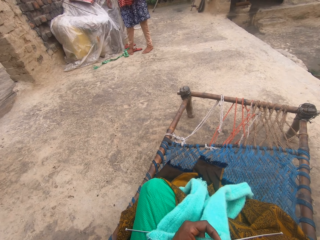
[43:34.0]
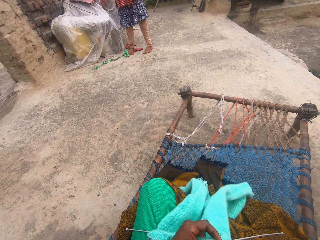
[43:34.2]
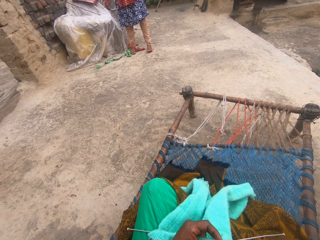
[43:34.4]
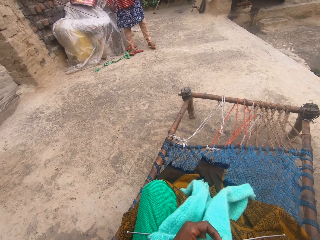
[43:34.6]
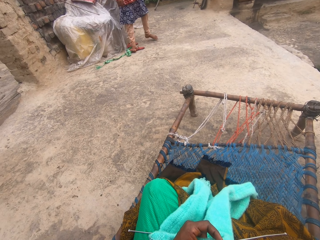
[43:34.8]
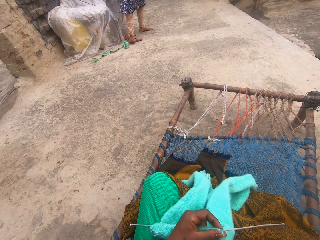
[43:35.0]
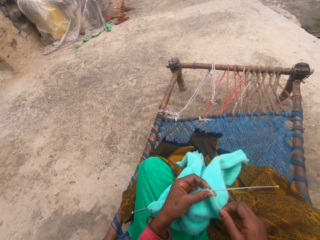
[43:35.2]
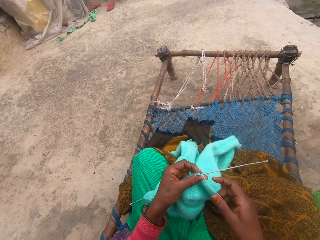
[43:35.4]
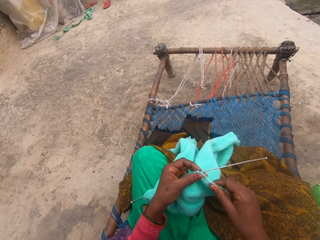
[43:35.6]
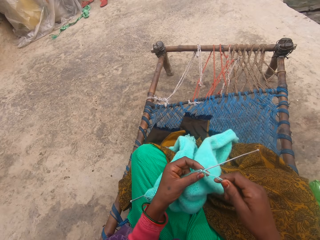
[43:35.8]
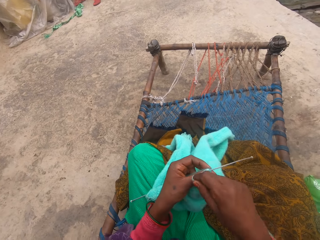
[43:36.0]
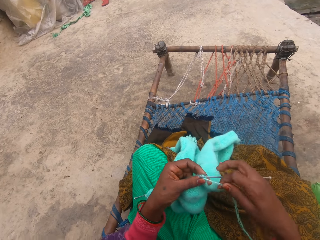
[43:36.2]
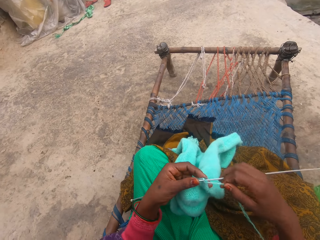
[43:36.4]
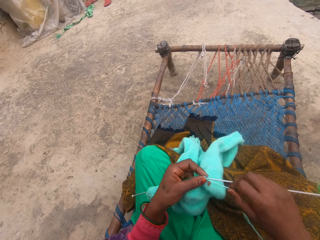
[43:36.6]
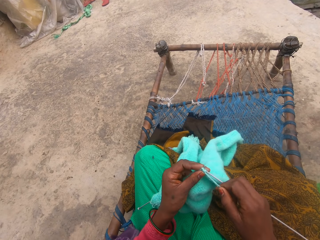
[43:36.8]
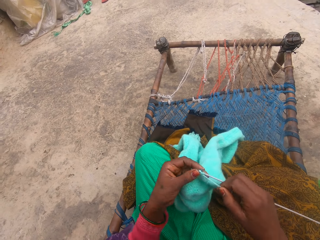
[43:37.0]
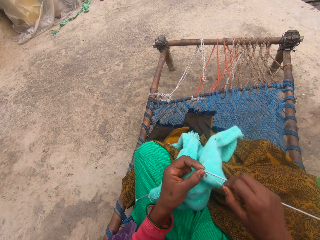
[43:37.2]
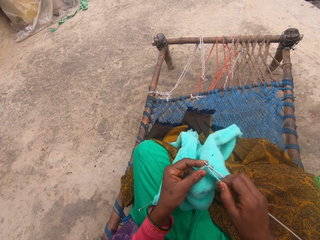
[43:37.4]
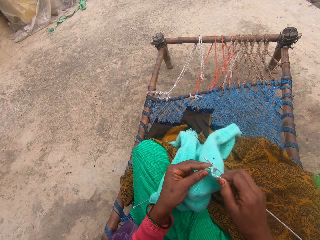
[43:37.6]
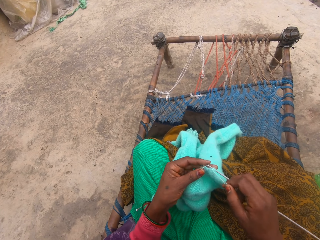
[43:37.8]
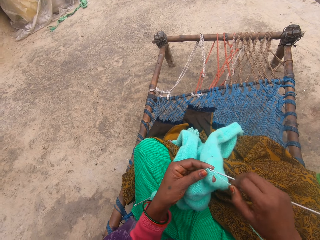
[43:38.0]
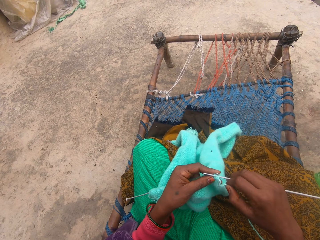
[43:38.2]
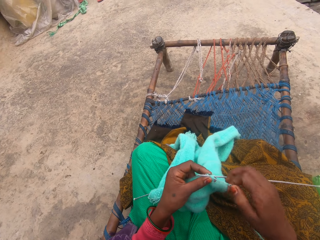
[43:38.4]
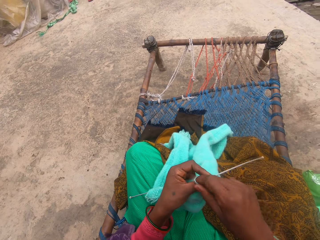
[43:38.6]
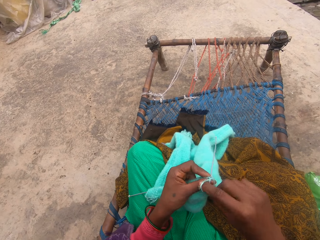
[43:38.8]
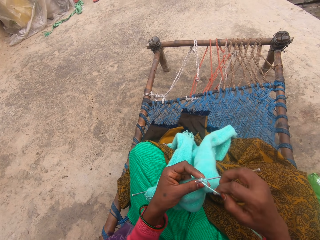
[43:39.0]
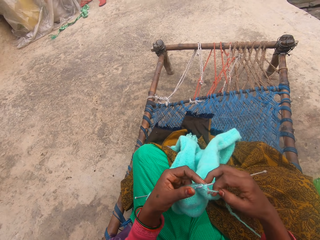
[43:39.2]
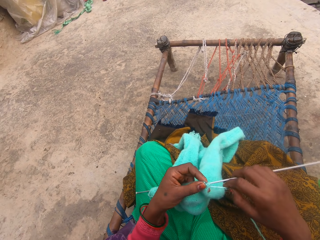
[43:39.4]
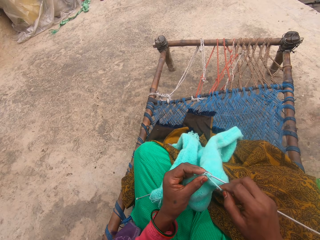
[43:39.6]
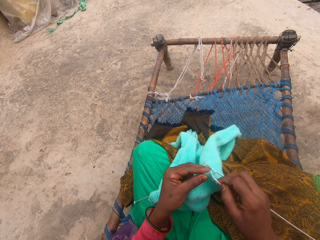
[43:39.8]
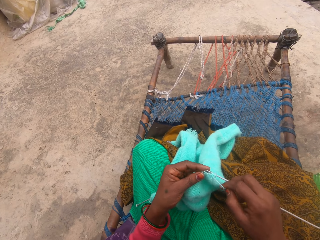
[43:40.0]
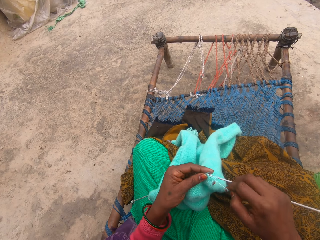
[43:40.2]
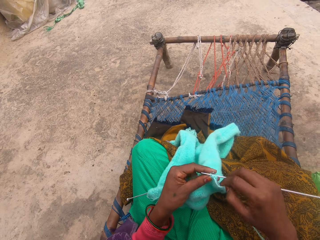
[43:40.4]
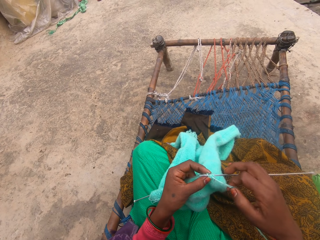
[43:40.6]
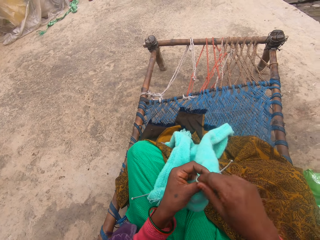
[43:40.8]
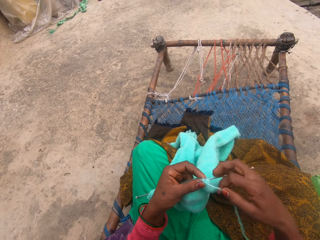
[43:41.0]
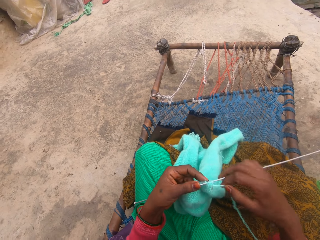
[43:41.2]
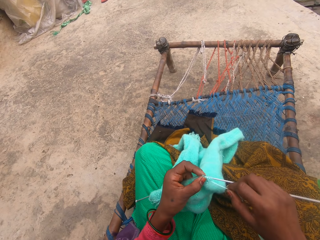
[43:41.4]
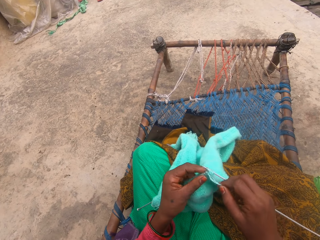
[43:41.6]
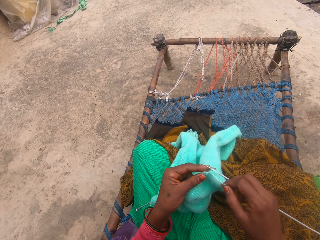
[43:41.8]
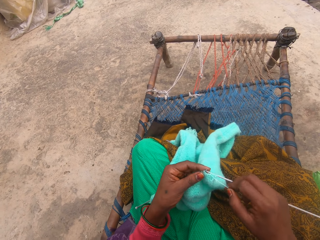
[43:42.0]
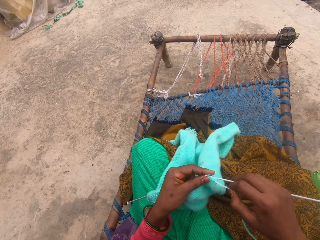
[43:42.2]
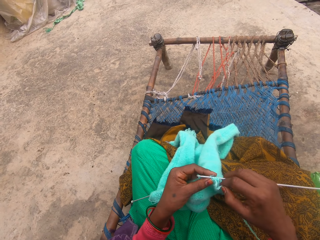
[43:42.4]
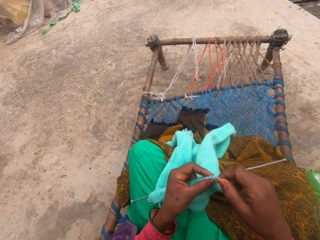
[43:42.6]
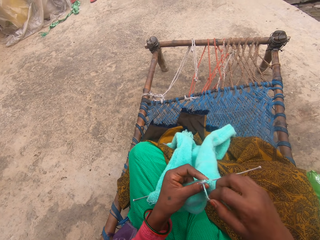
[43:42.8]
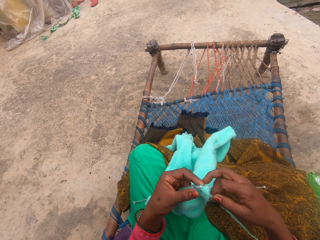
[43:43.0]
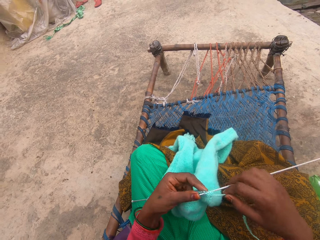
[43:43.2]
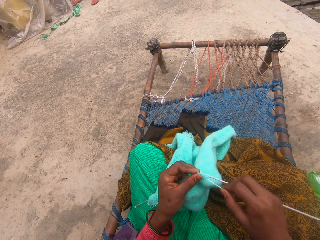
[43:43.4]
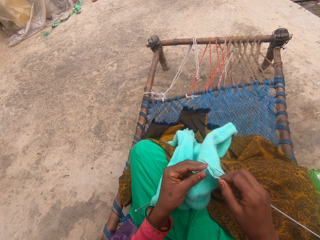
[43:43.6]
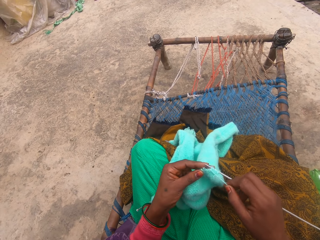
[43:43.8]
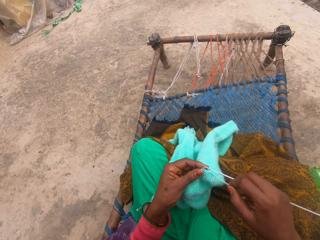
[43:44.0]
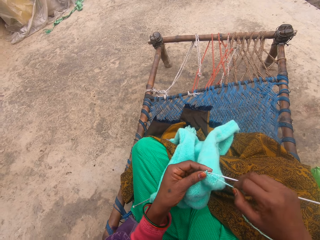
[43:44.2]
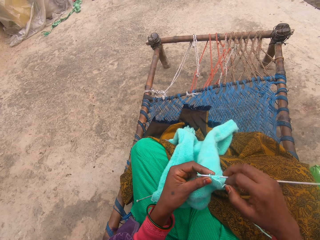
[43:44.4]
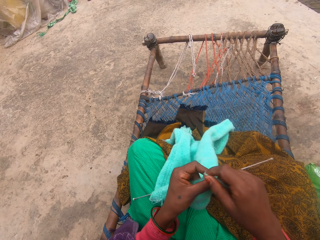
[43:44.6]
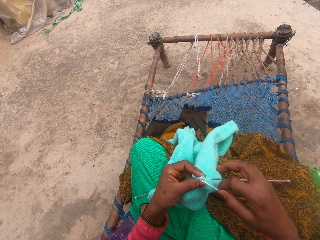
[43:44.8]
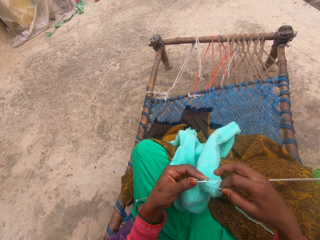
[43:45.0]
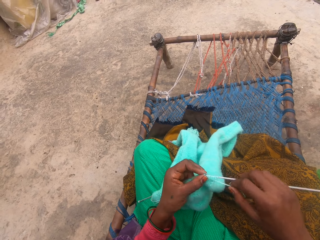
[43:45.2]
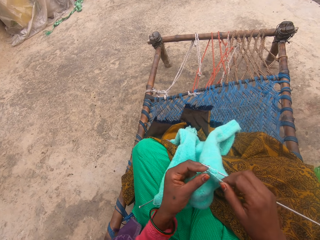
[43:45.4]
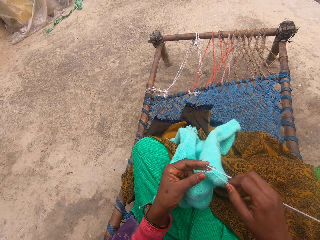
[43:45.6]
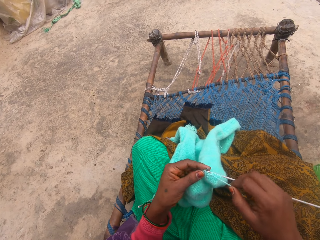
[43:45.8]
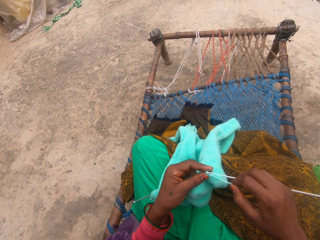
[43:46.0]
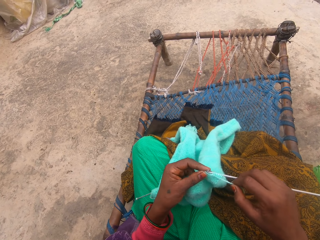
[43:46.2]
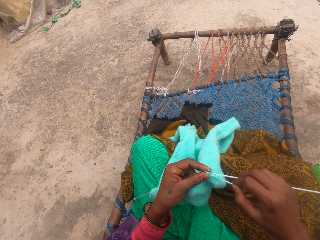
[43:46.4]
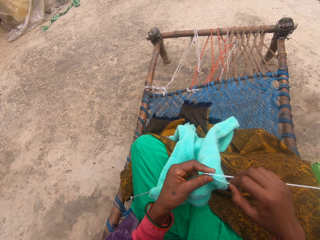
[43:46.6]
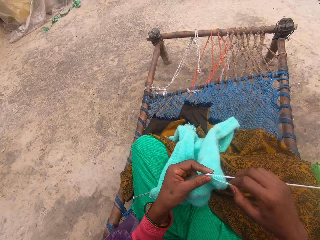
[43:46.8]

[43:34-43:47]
The camera wearer knits the material. They add more yarn rope to the pin. They hold the thread.

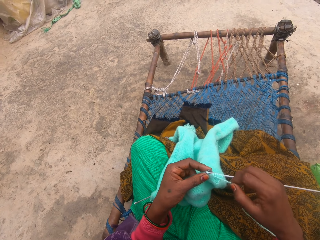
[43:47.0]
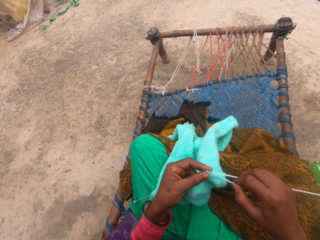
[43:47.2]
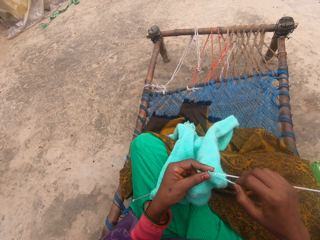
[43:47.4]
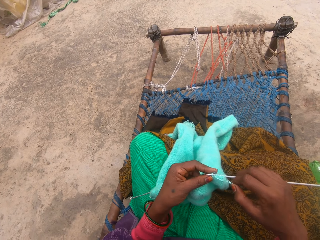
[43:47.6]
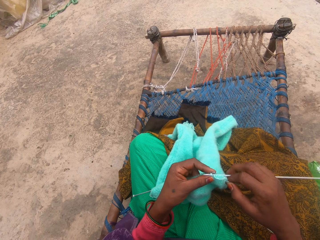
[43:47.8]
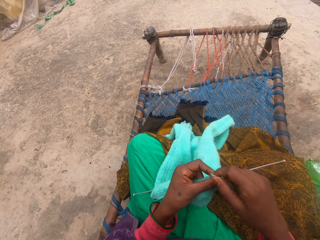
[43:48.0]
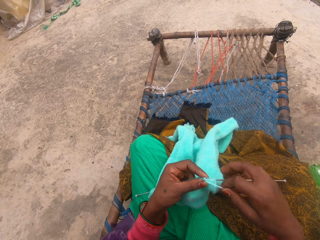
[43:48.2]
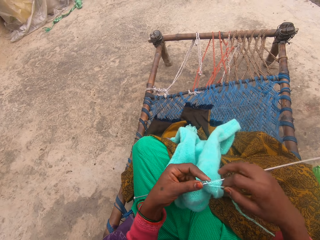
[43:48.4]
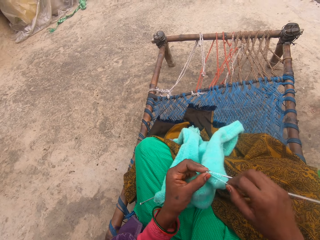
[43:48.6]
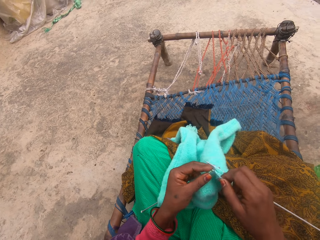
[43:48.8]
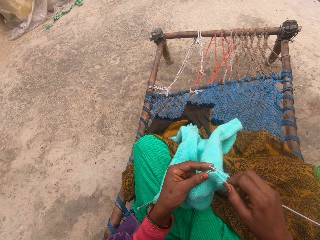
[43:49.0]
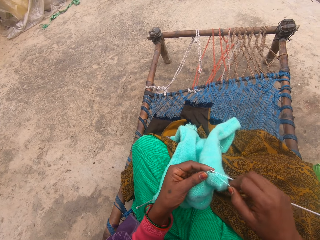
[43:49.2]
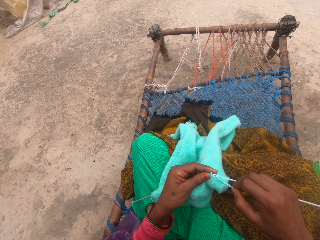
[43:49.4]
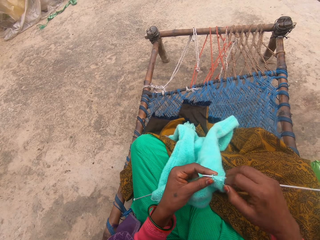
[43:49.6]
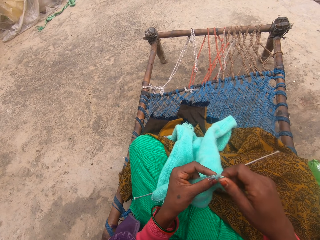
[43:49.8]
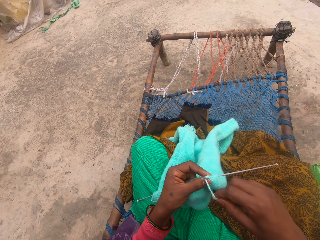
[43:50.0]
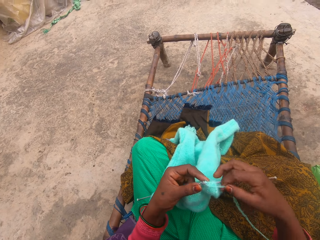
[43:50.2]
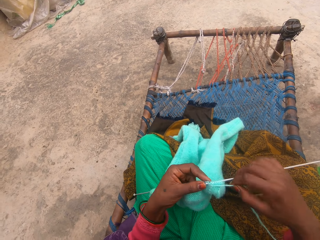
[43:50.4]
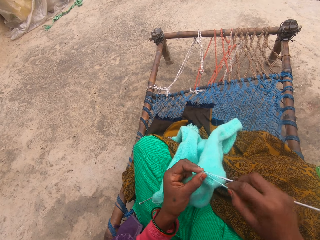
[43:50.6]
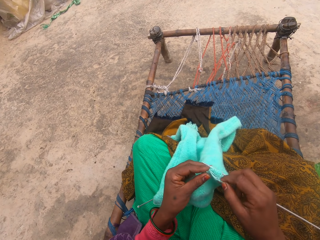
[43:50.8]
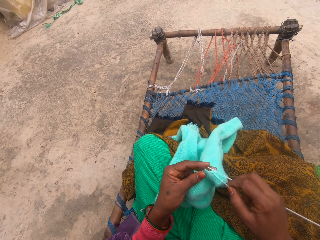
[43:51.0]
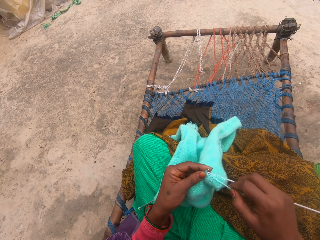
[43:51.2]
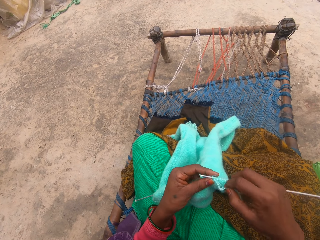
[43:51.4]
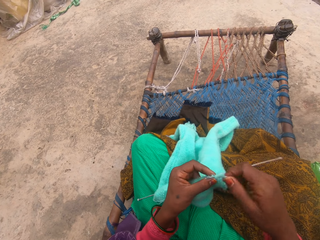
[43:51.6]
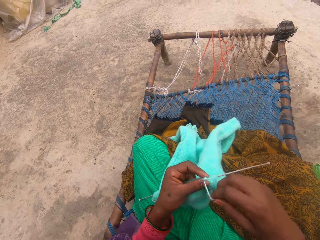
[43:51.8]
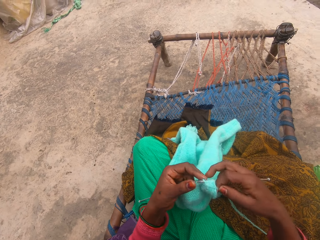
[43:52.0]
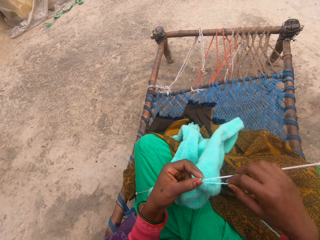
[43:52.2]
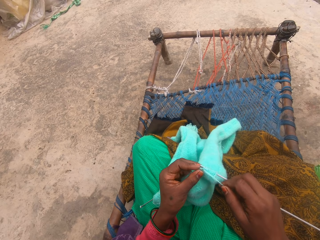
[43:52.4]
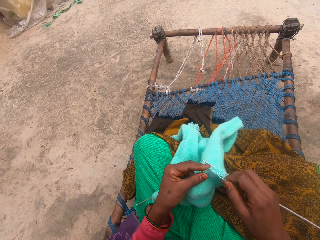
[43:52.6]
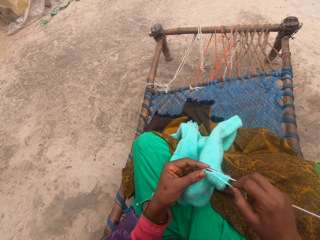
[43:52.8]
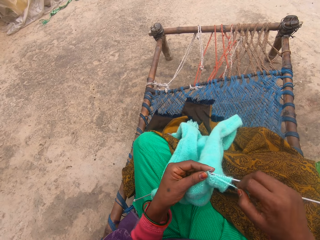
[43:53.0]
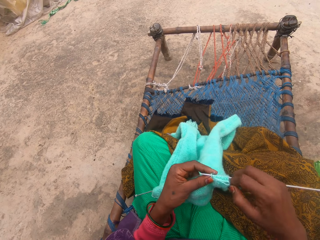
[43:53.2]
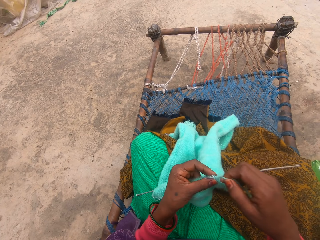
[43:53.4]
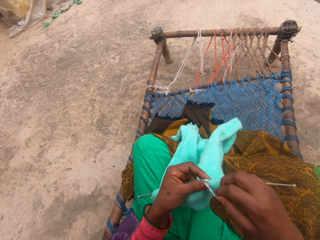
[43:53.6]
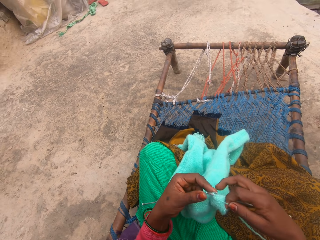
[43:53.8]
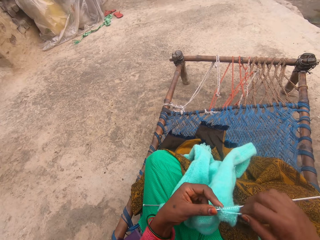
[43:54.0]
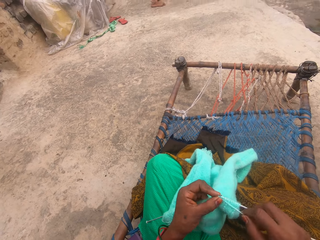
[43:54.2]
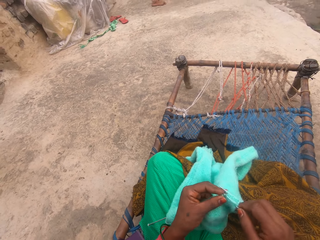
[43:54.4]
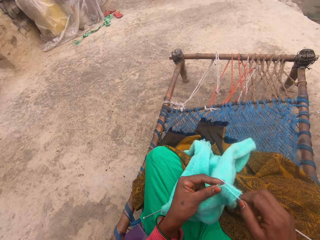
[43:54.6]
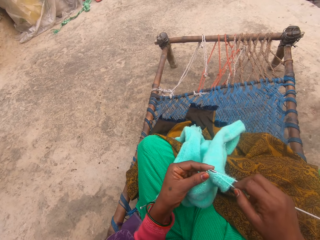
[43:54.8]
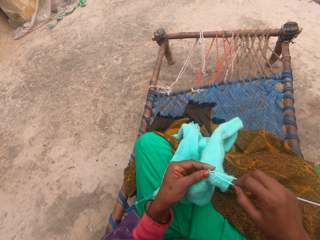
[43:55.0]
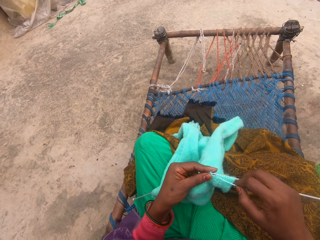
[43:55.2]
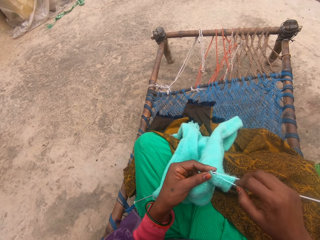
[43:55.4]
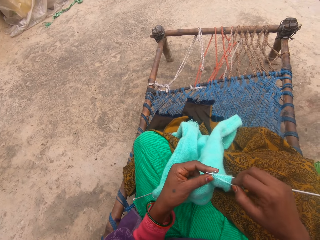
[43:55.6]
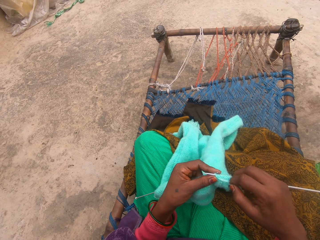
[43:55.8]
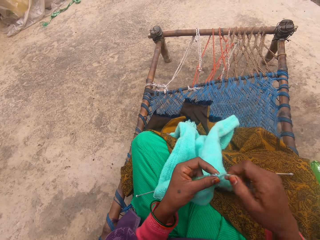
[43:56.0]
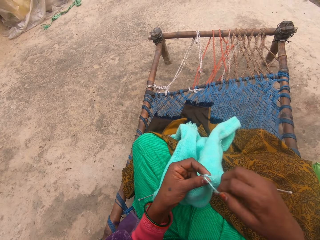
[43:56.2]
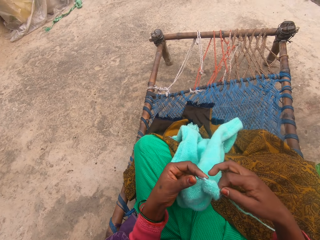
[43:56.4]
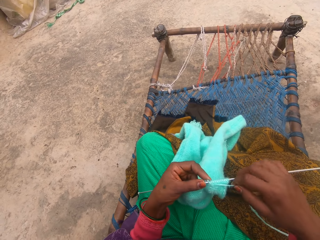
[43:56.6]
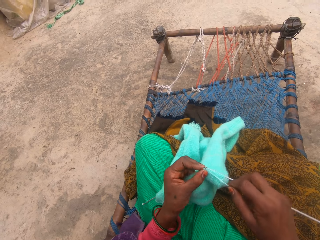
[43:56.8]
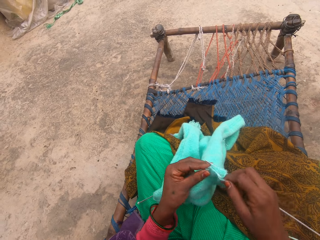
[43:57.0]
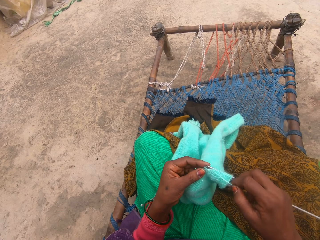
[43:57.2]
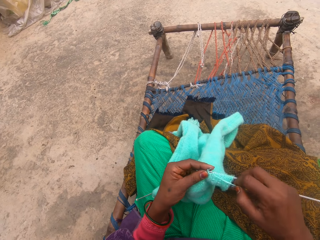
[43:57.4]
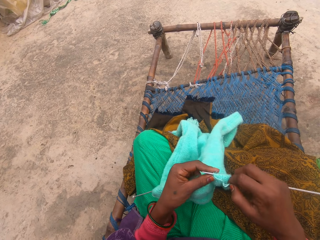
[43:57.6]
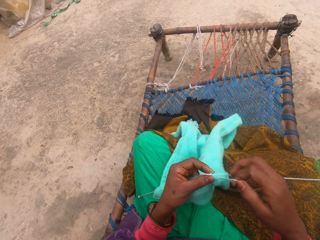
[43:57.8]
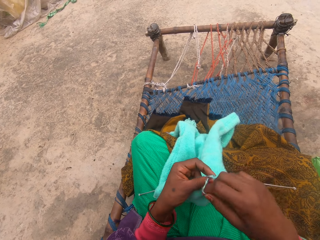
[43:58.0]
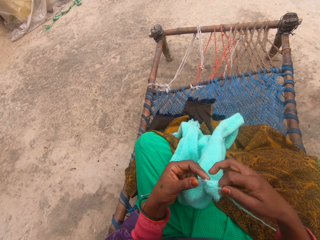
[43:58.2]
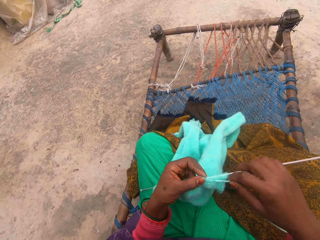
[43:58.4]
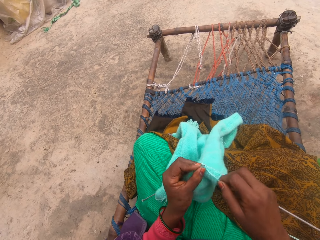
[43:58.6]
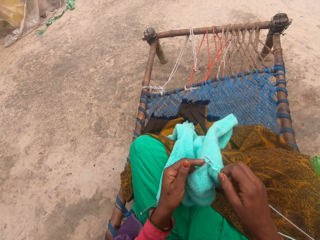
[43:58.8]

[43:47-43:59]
The camera wearer knits the fabric.
